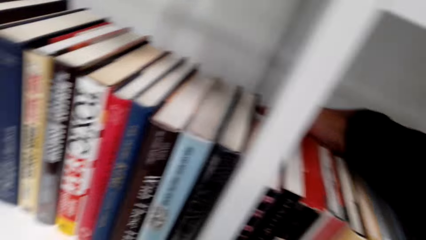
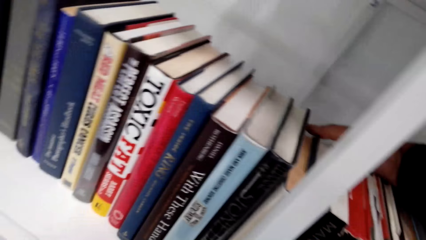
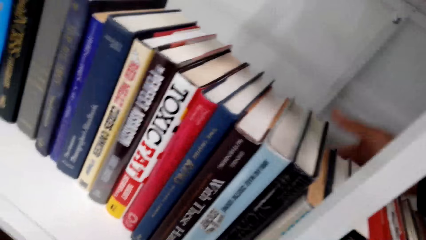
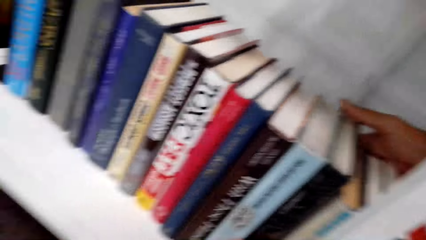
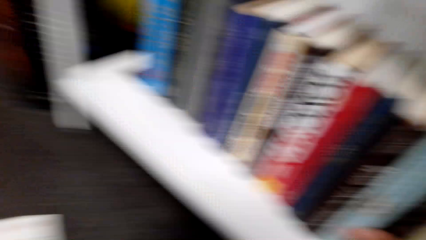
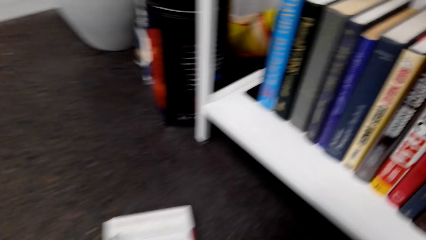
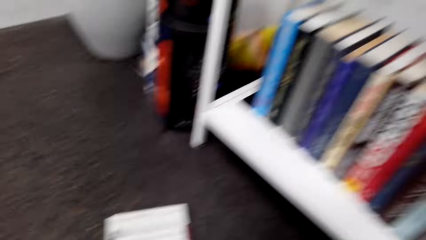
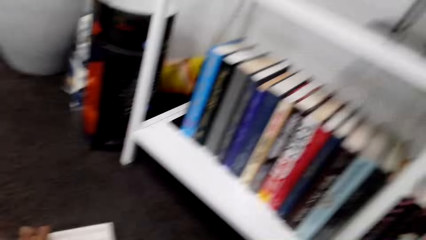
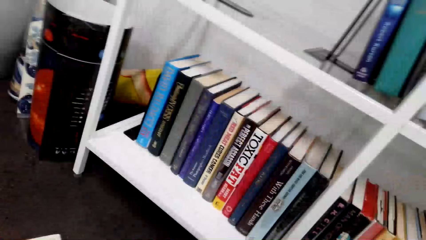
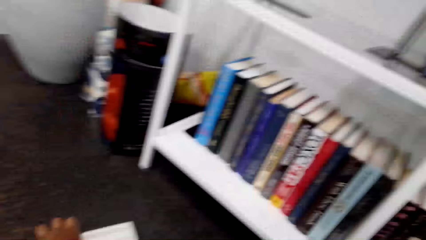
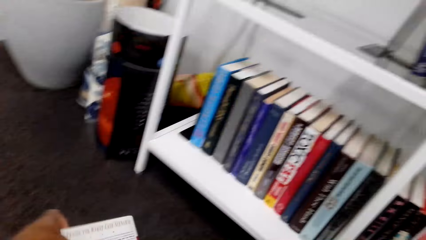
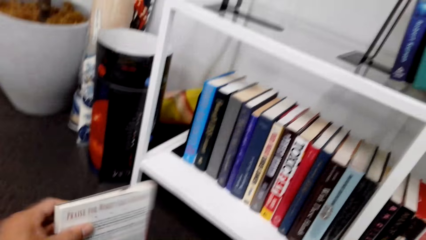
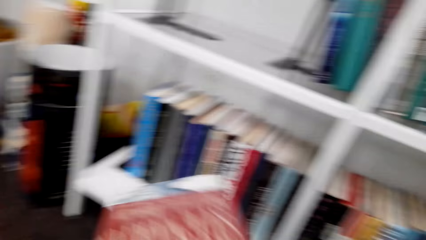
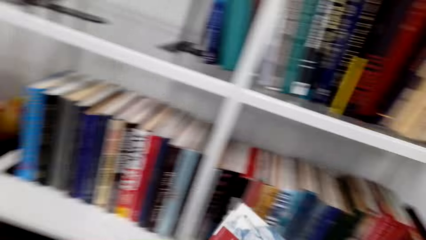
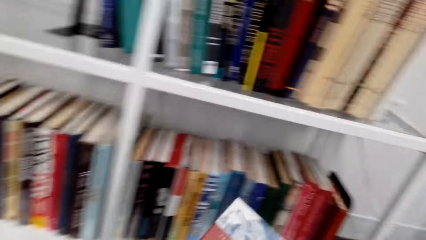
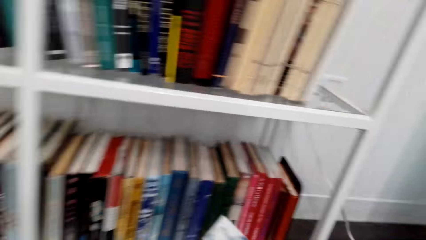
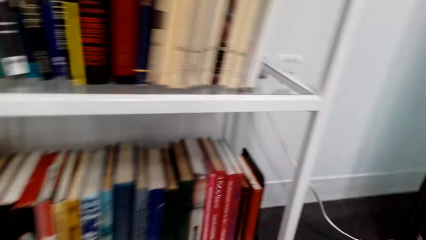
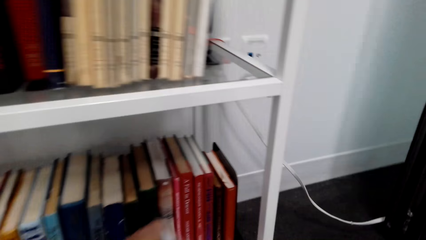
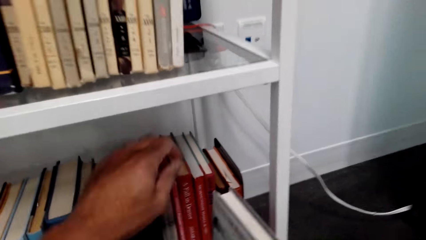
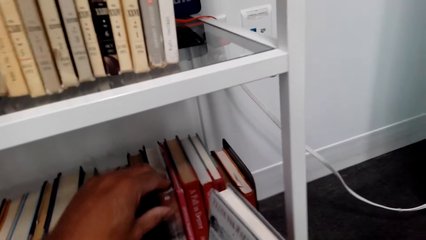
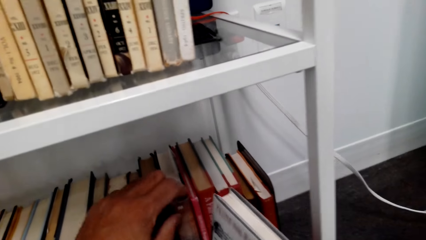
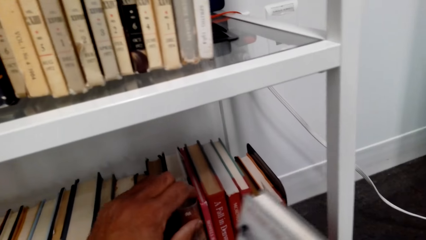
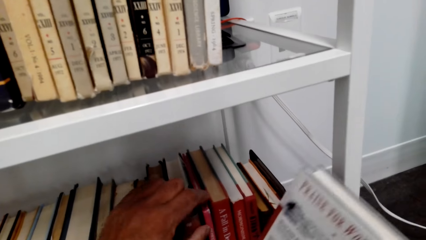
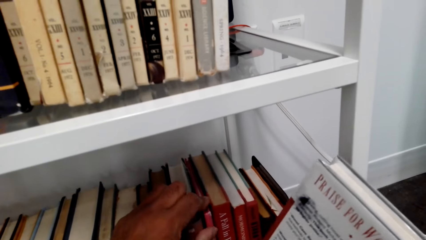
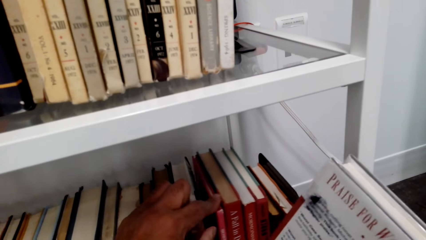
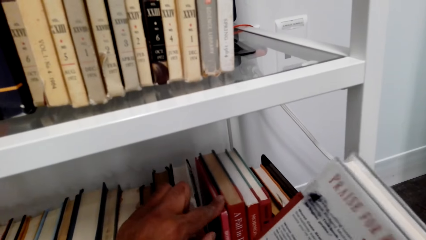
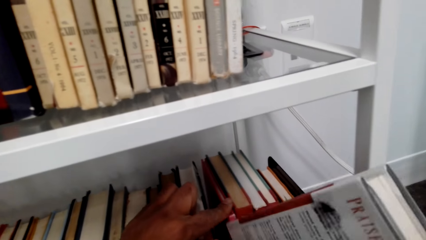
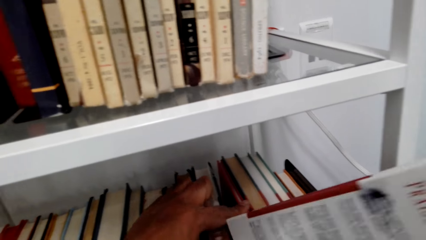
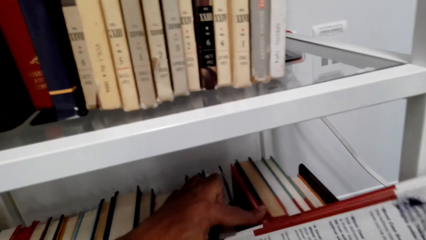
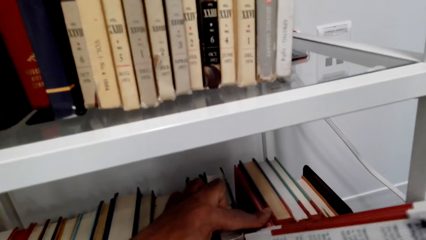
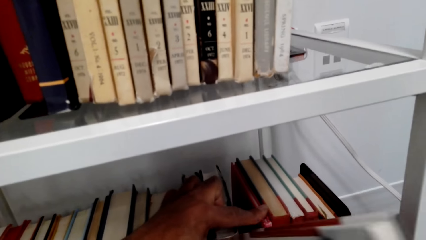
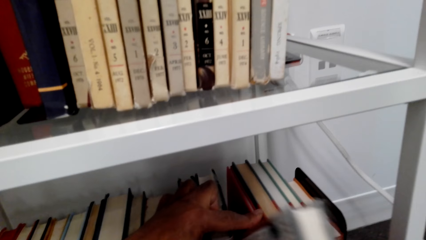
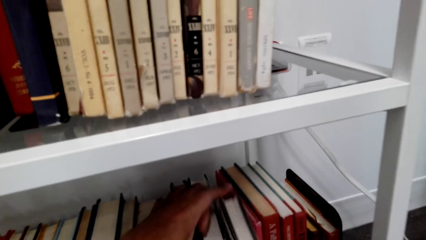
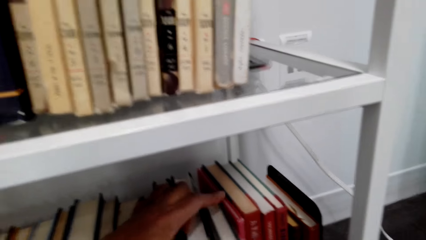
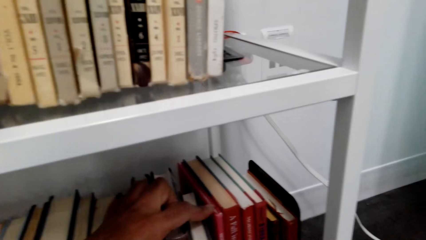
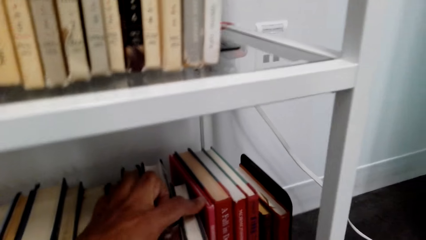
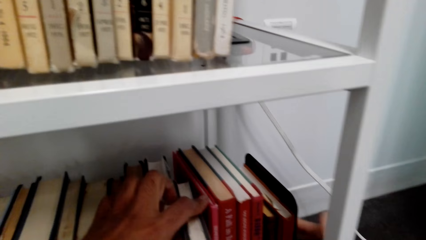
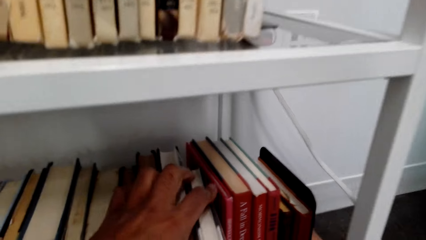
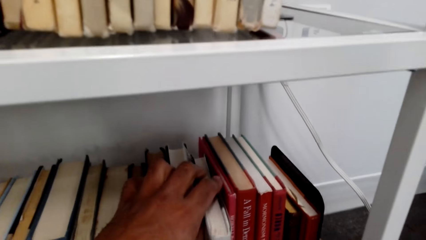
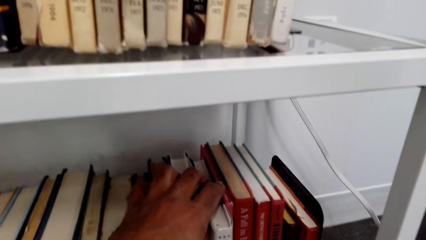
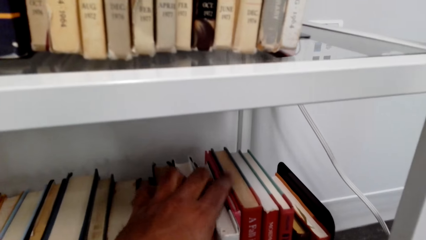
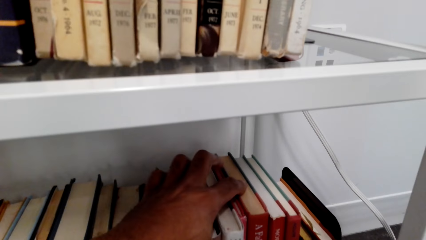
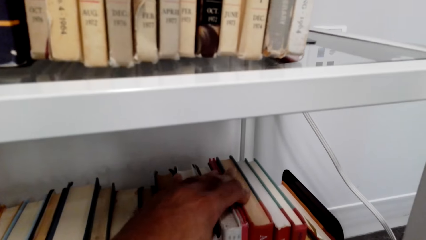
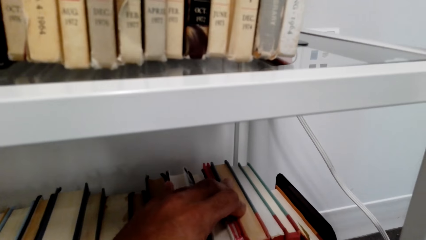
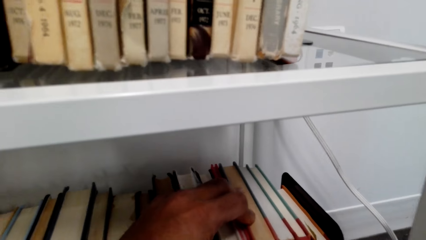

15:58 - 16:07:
The camera wearer picks books. They arrange the books on the book shelf.

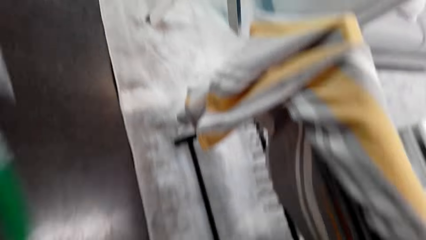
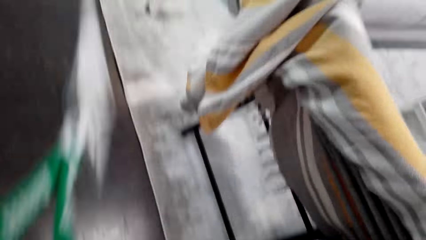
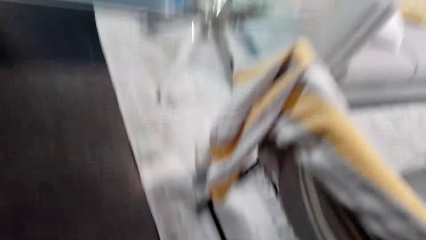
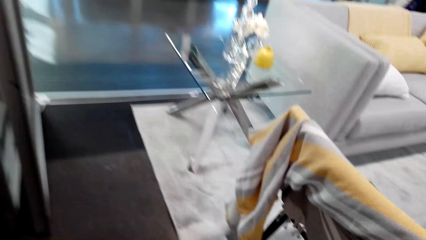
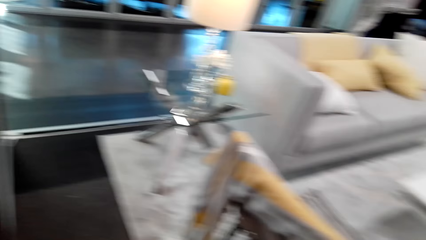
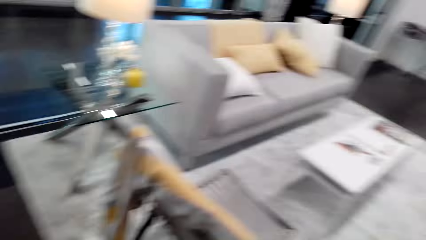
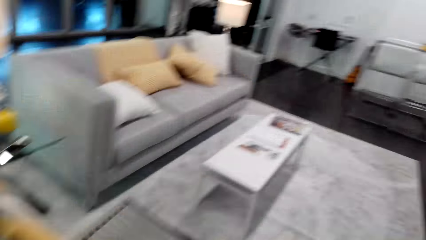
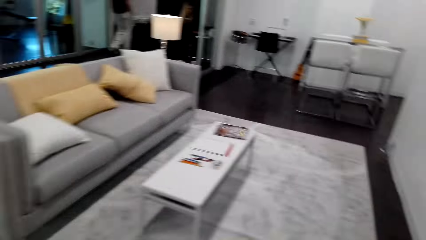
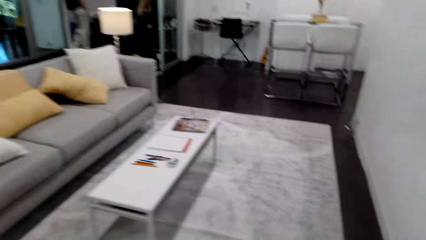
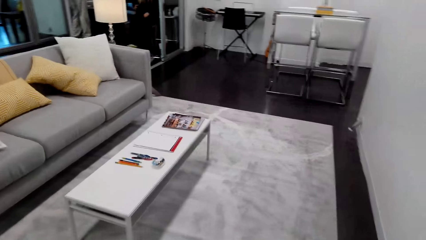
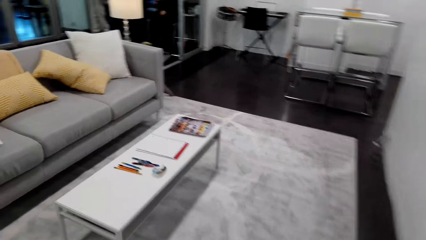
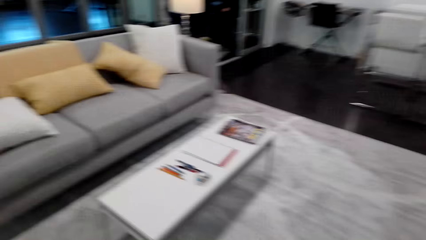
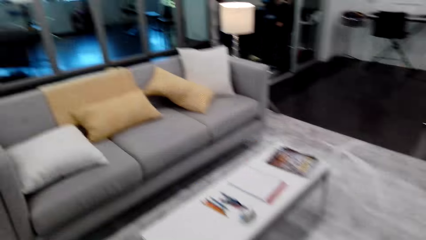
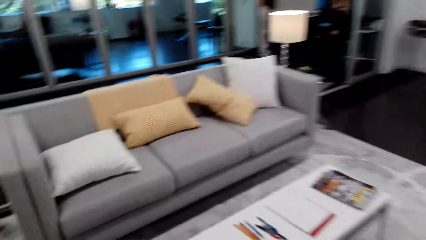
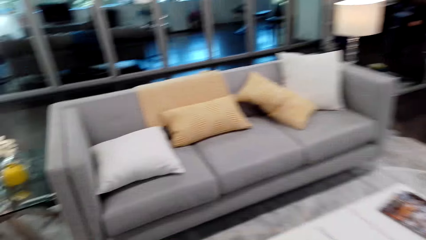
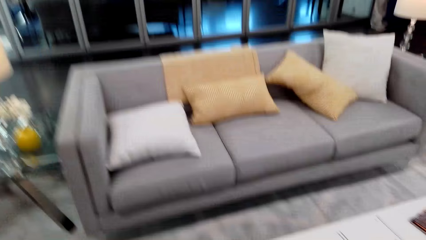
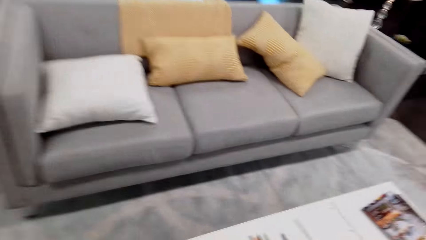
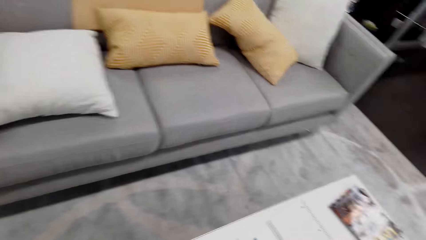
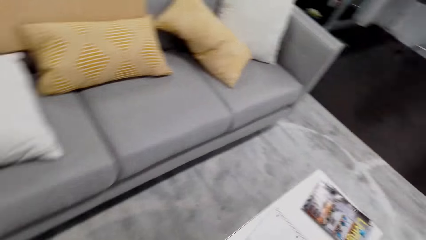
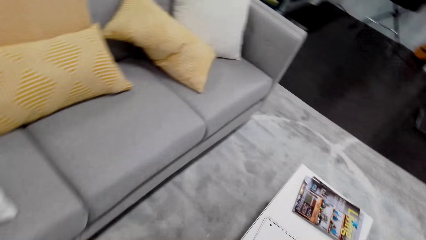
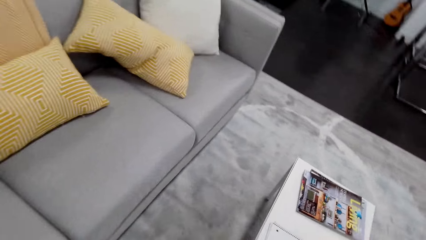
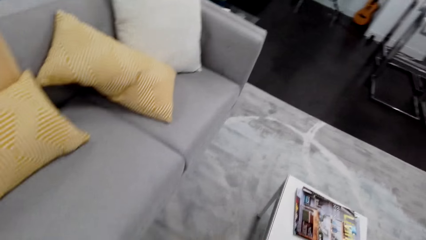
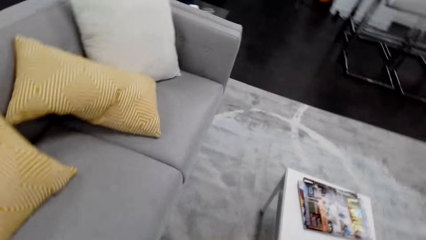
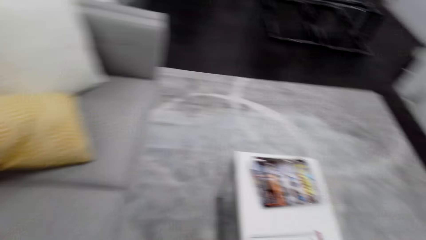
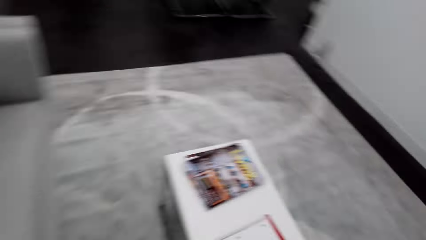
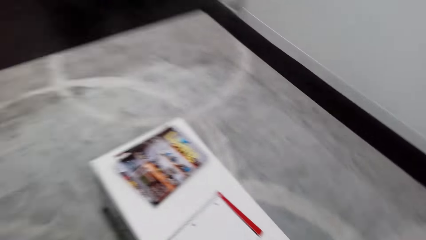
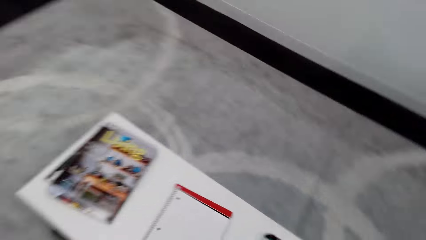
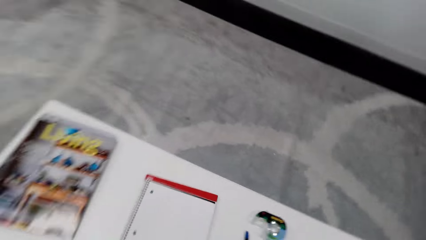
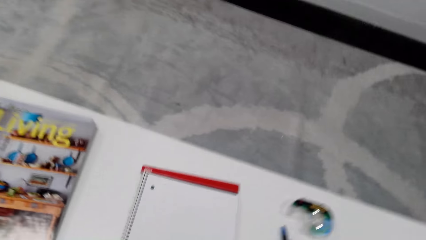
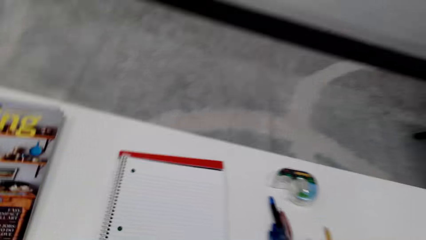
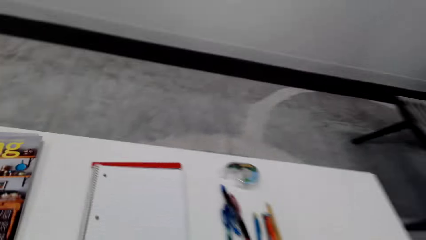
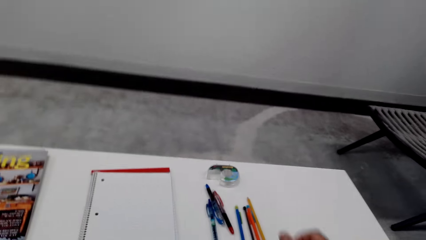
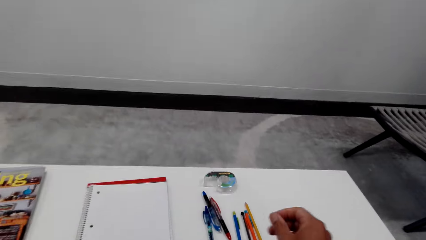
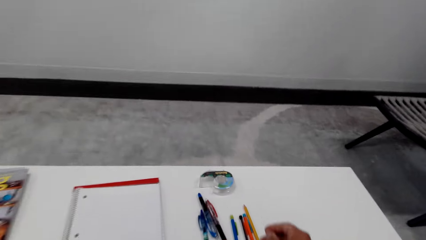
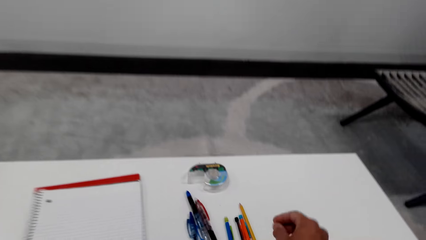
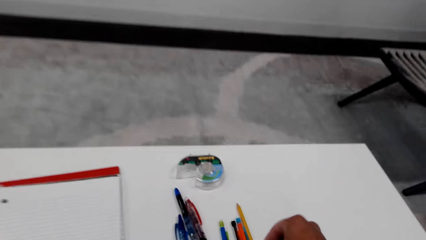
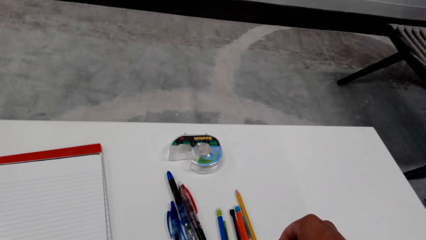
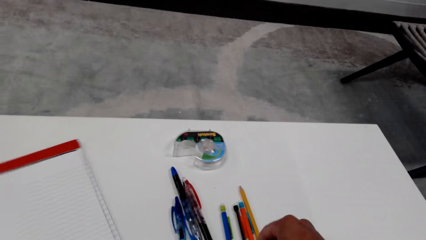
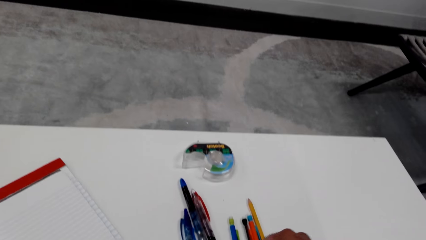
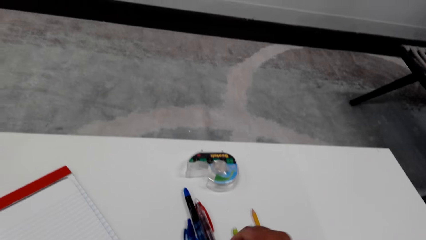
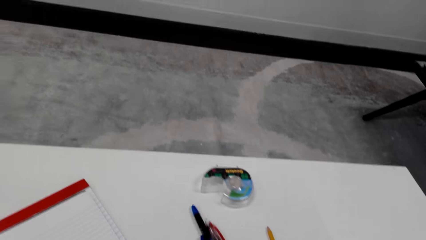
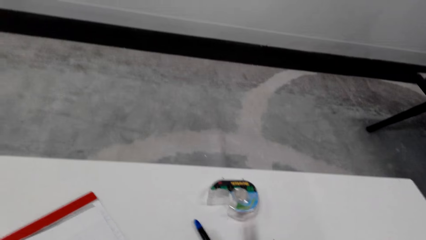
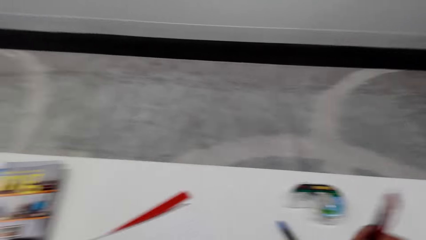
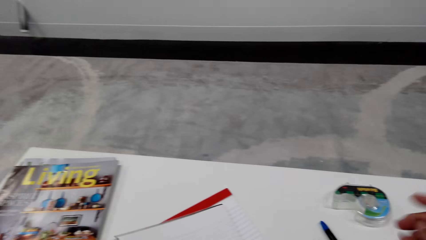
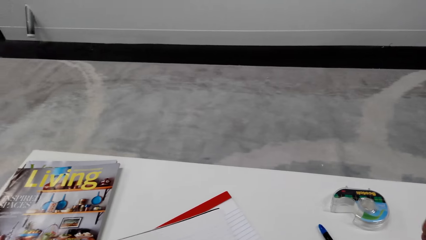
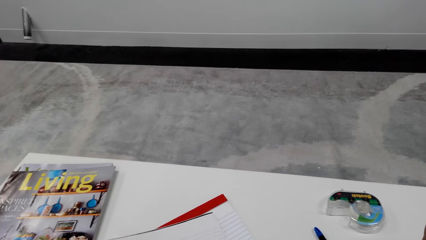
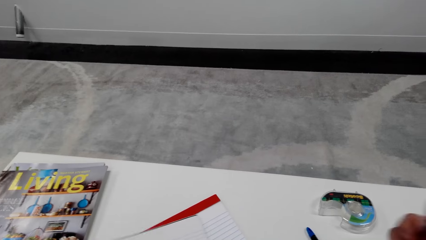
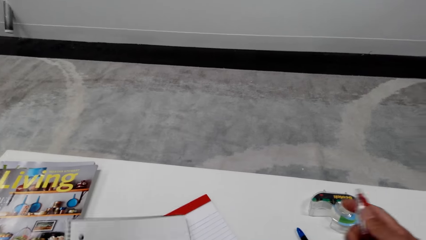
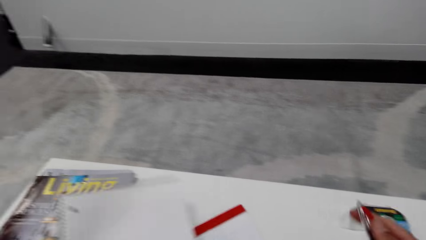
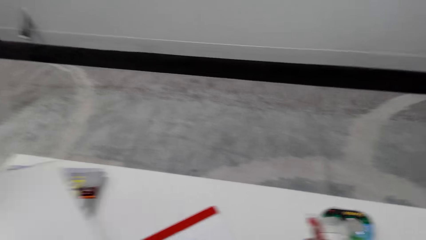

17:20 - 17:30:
The camera wearer looks around the house. They walk around the house. They sit on a couch. They pick a pen.
